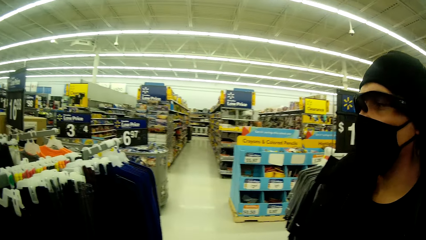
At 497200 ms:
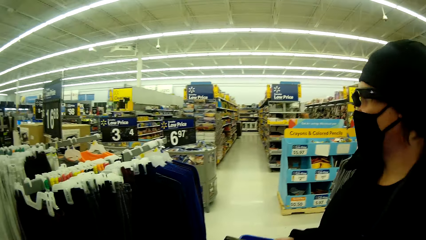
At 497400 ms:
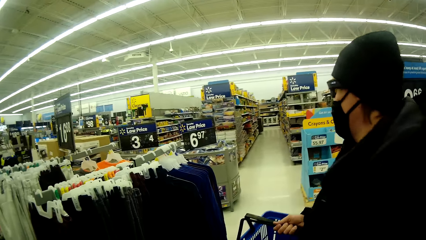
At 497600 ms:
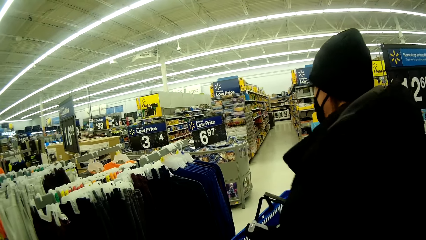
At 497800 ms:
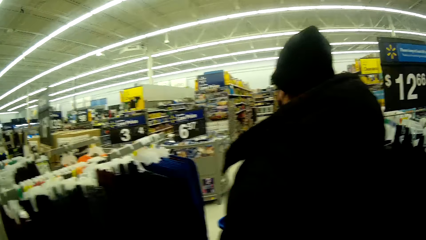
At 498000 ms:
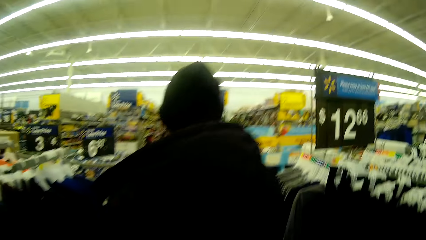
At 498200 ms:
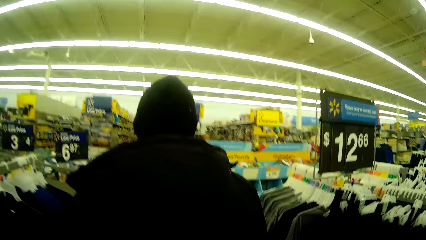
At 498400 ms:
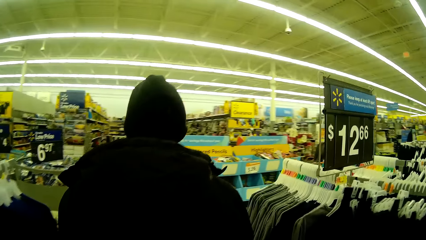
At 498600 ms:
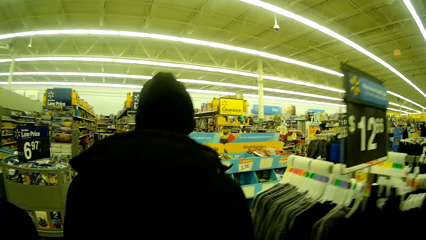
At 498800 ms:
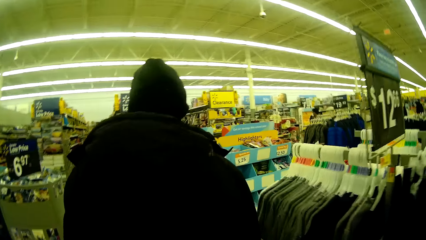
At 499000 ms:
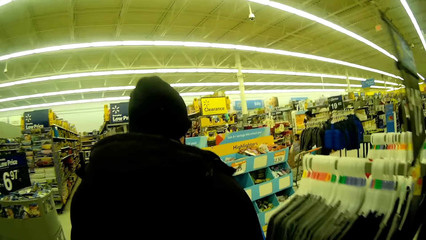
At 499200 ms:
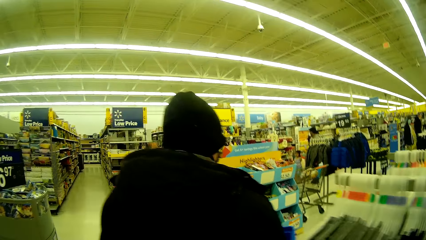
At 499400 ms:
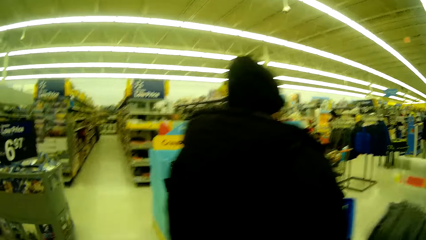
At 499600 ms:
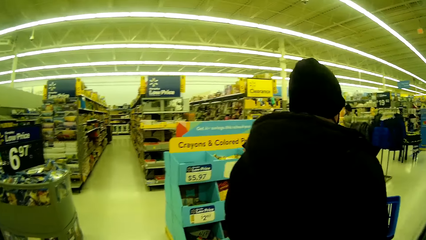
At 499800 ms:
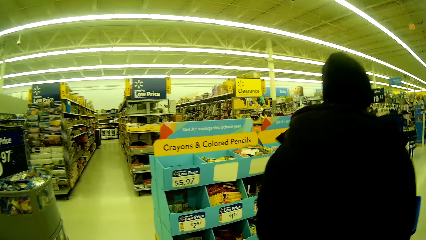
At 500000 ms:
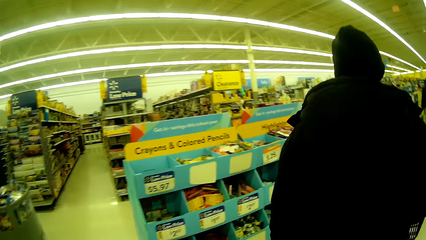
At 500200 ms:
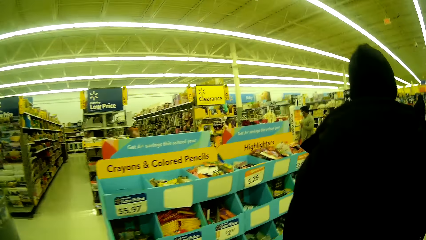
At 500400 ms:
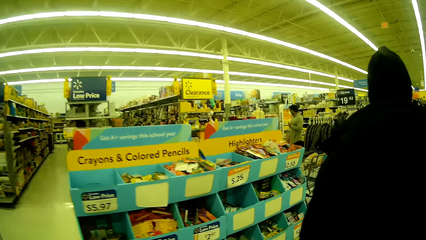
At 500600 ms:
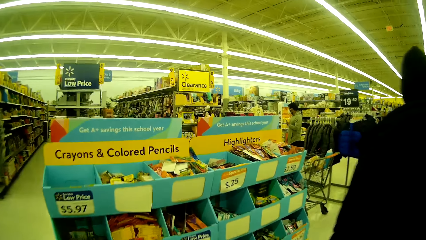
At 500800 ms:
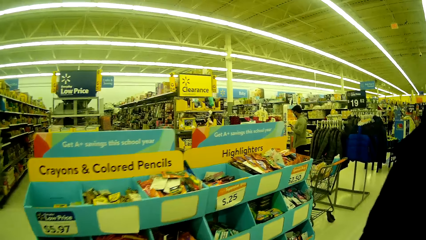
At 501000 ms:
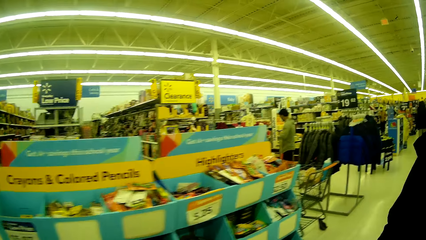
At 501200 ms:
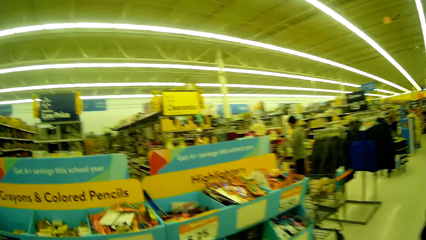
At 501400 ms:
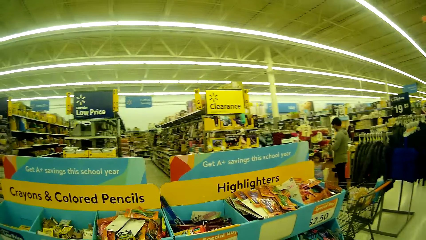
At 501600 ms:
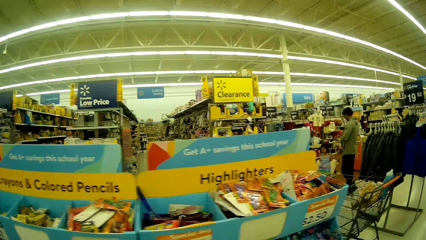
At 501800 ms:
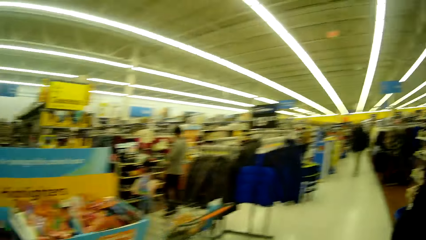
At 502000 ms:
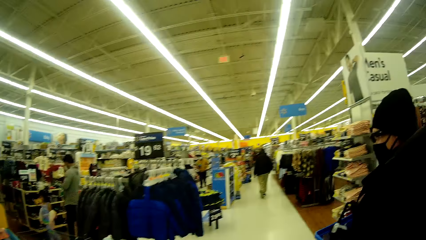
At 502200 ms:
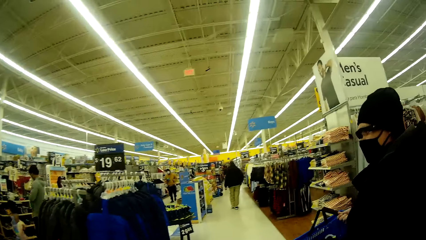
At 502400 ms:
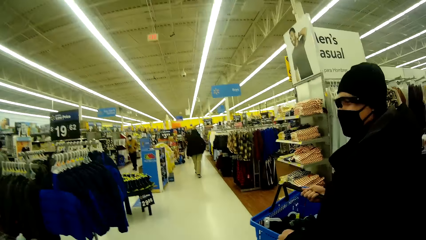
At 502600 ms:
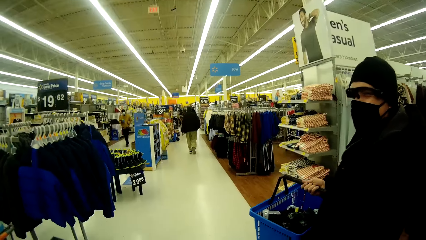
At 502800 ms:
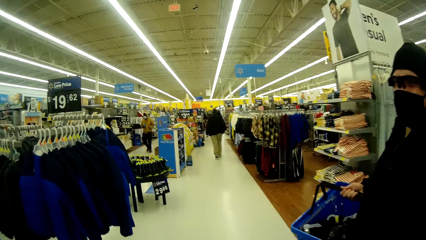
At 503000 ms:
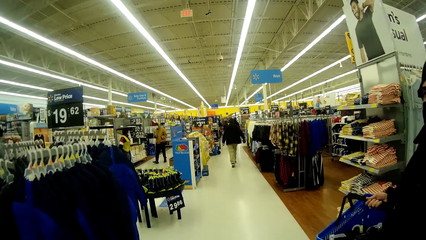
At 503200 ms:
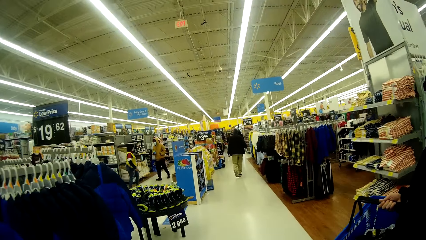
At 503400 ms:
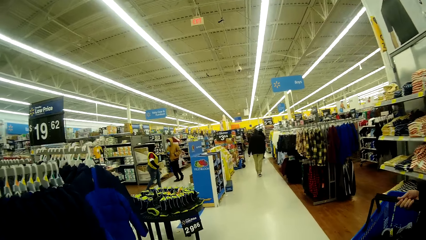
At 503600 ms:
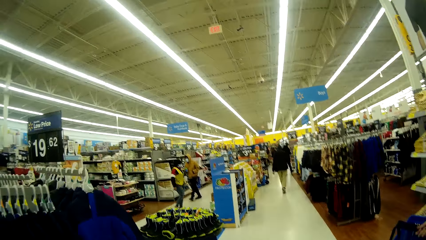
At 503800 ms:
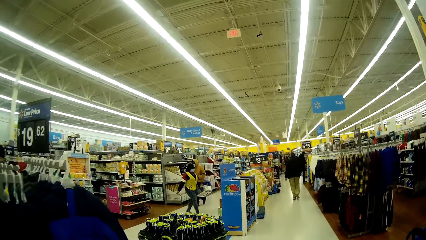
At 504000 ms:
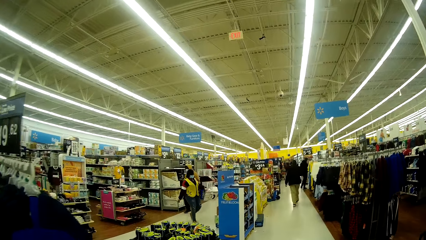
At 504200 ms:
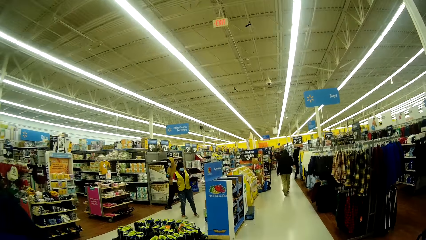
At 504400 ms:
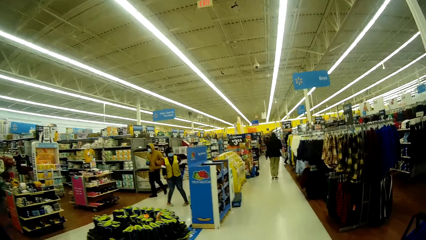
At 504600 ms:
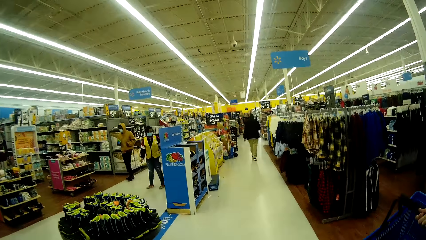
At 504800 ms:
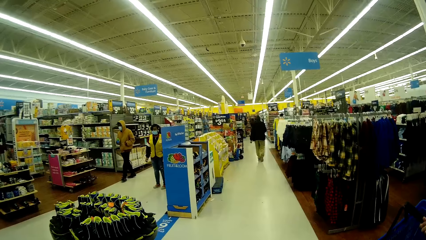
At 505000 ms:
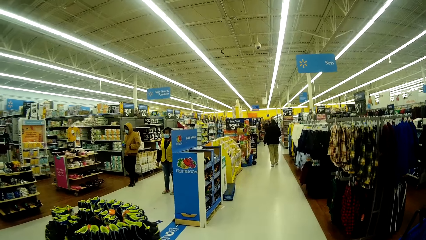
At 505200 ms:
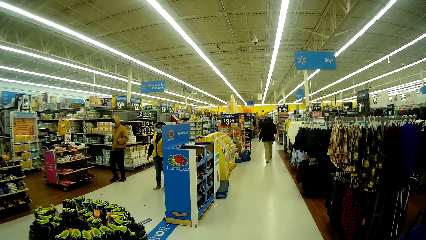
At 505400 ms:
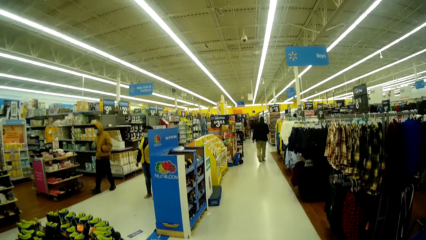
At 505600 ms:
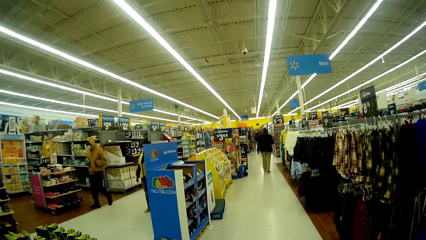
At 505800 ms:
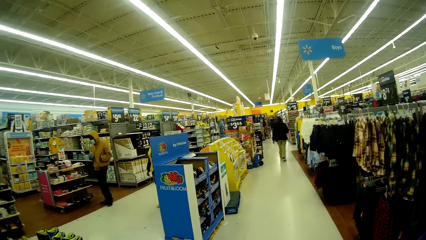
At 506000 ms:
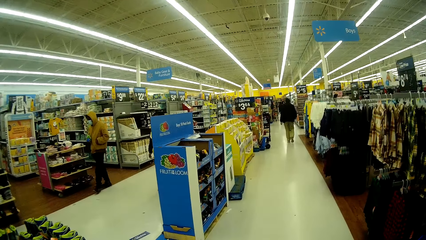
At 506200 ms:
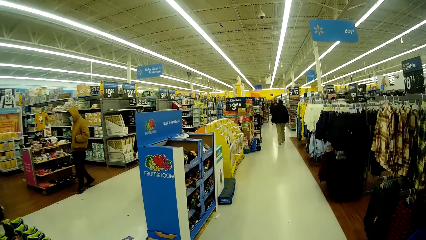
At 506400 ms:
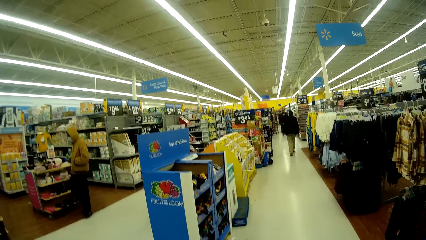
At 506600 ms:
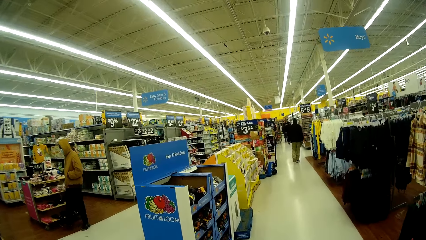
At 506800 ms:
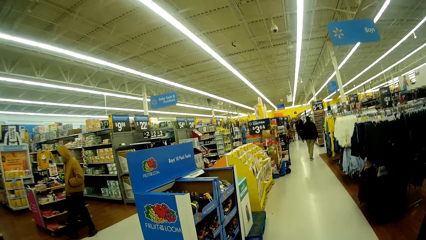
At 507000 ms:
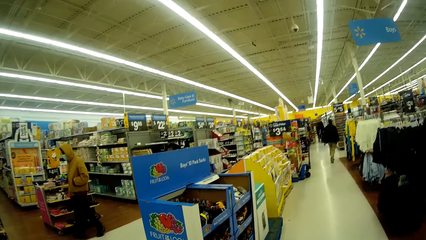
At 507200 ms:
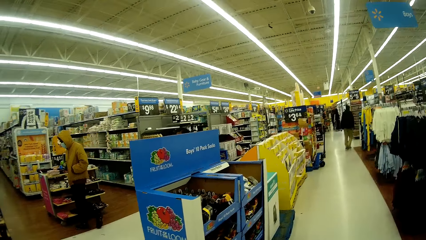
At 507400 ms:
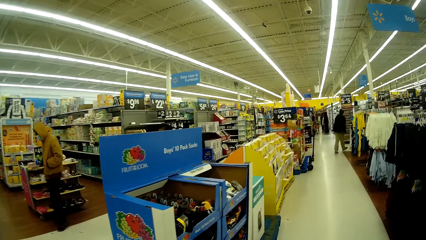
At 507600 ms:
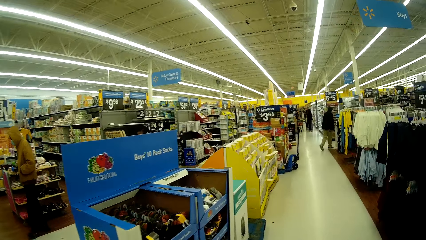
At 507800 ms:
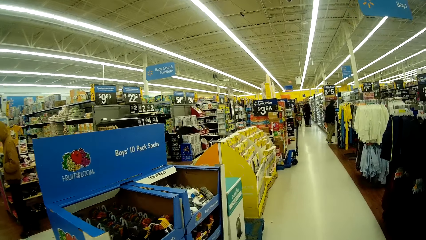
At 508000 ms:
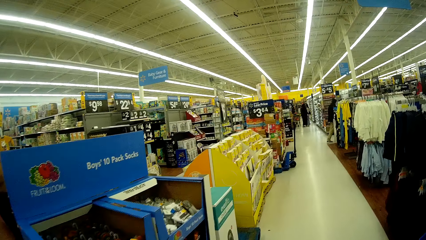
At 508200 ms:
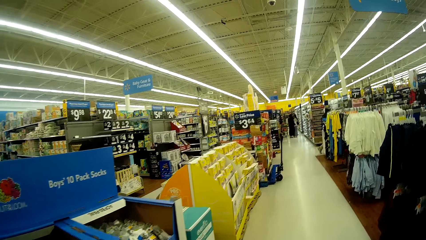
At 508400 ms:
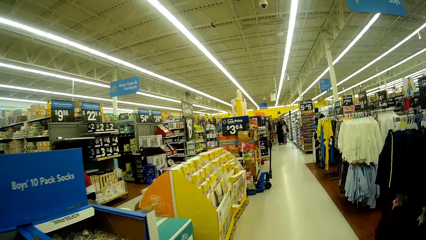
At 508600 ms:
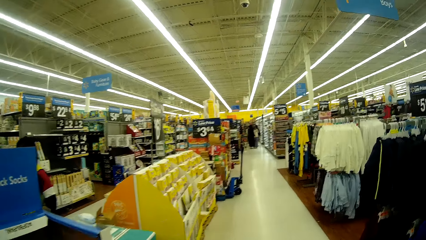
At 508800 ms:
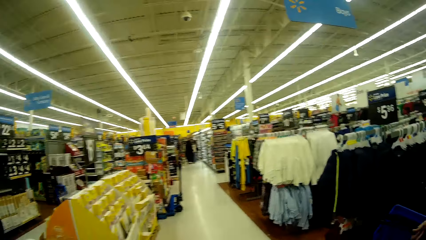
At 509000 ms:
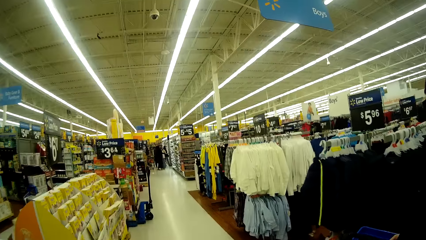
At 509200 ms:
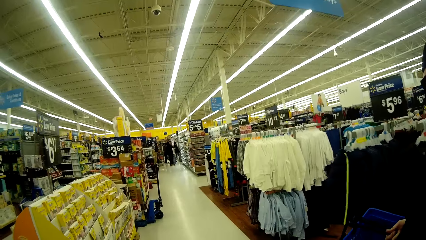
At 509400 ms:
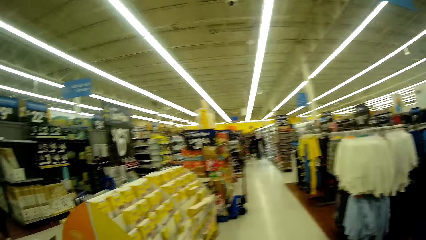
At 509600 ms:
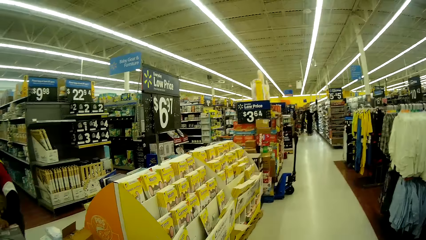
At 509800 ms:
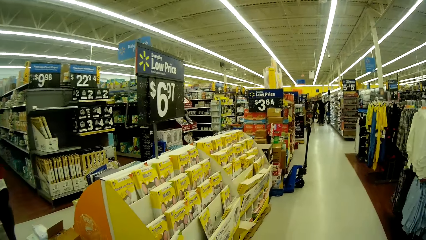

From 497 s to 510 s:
A woman walks further in the mall. The camera wearer walks around the store. The woman talks to the camera wearer. The camera wearer talks to the woman.
